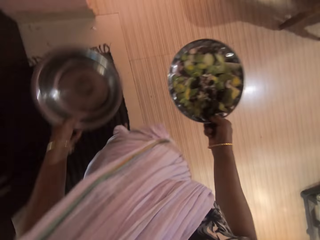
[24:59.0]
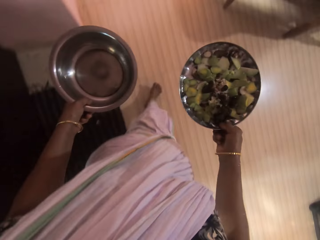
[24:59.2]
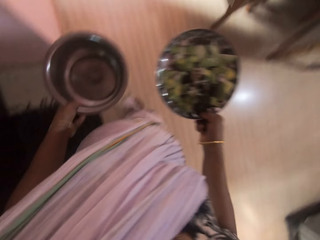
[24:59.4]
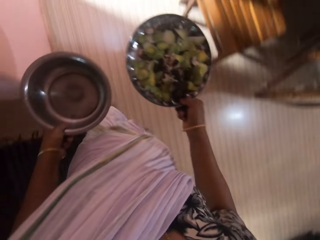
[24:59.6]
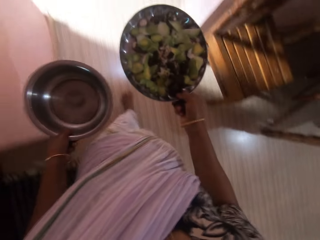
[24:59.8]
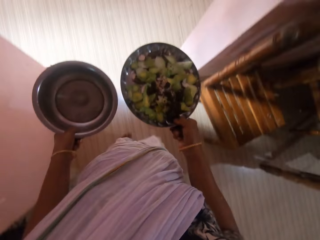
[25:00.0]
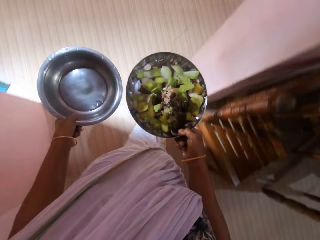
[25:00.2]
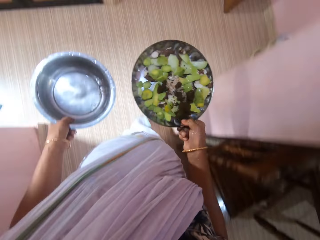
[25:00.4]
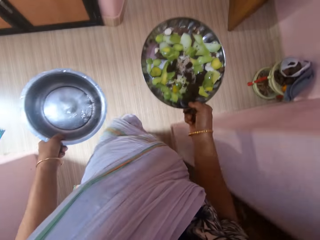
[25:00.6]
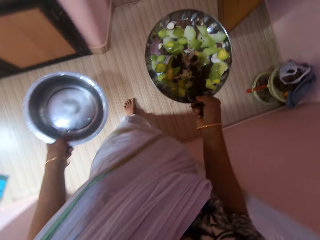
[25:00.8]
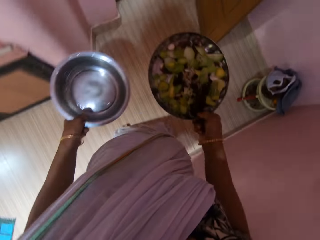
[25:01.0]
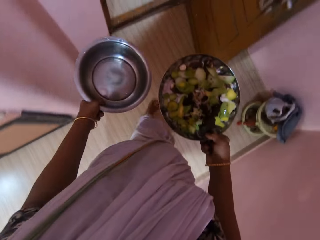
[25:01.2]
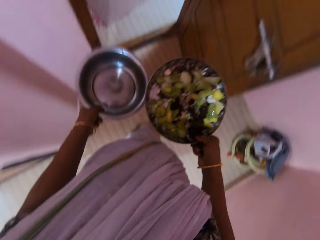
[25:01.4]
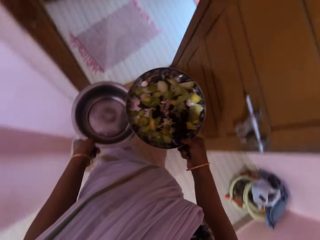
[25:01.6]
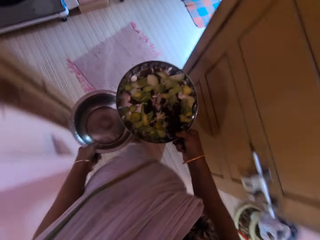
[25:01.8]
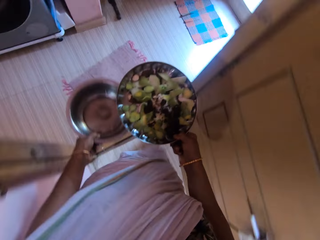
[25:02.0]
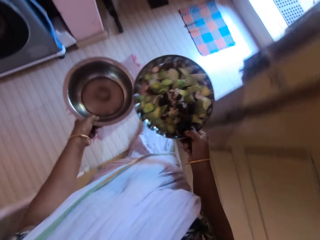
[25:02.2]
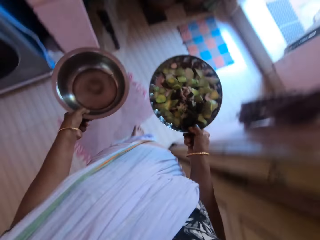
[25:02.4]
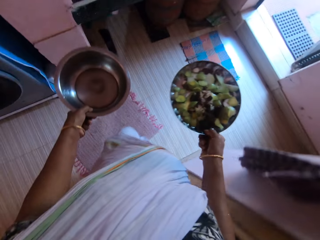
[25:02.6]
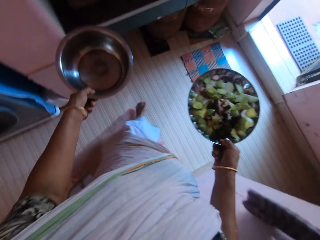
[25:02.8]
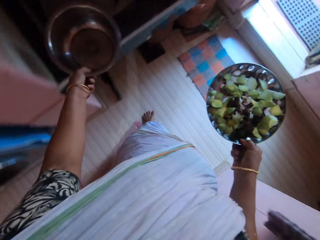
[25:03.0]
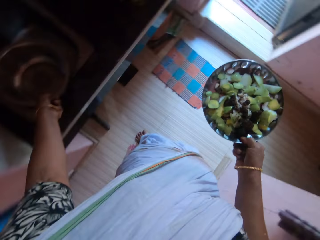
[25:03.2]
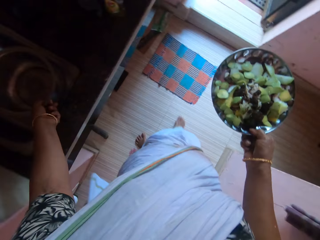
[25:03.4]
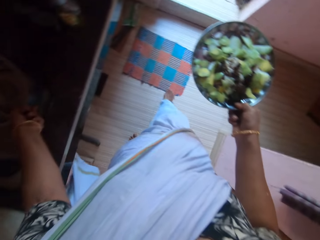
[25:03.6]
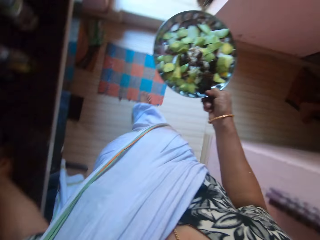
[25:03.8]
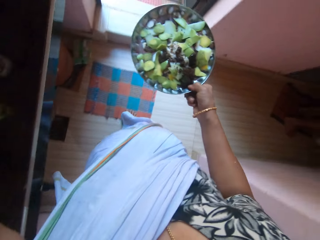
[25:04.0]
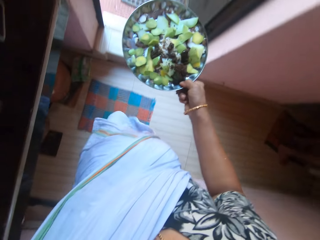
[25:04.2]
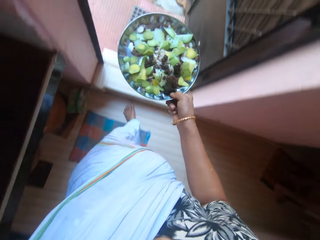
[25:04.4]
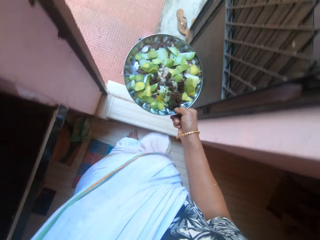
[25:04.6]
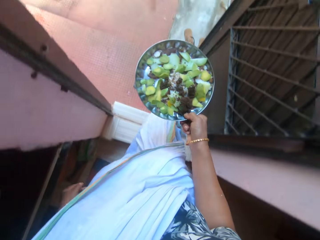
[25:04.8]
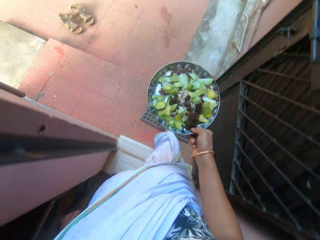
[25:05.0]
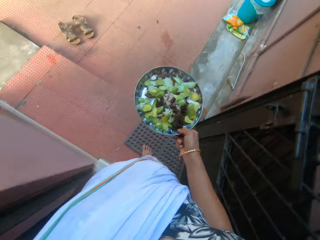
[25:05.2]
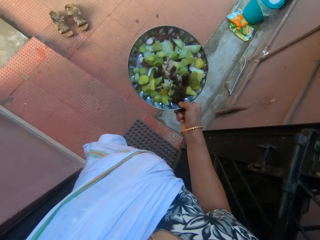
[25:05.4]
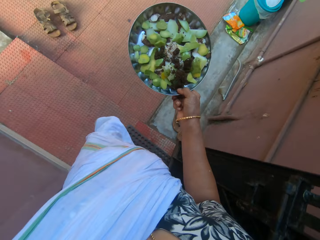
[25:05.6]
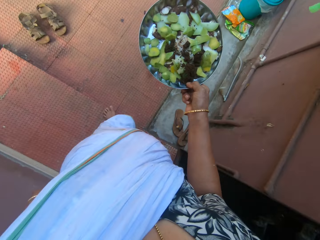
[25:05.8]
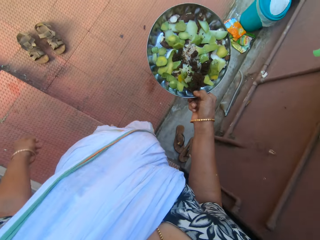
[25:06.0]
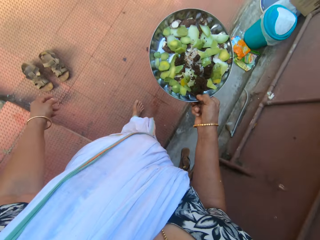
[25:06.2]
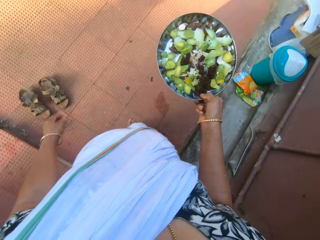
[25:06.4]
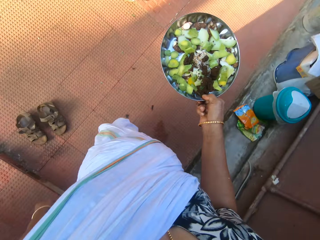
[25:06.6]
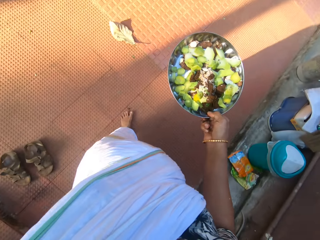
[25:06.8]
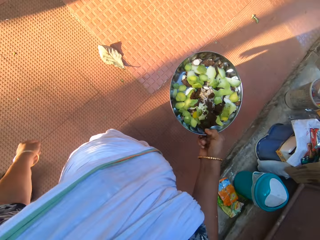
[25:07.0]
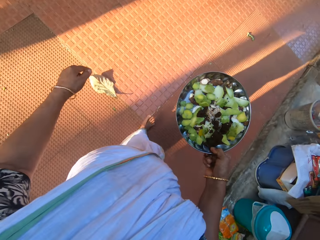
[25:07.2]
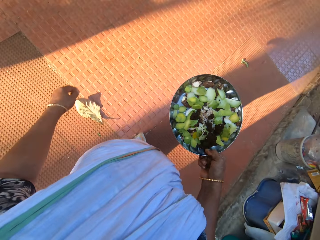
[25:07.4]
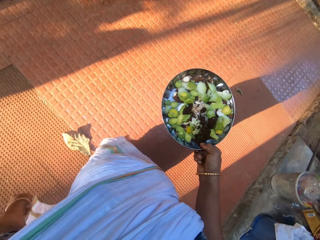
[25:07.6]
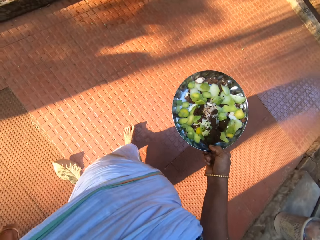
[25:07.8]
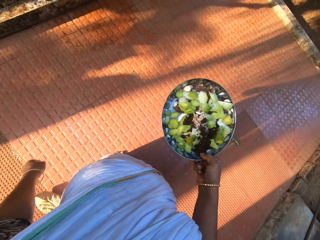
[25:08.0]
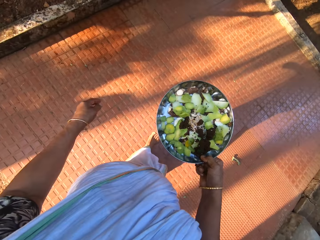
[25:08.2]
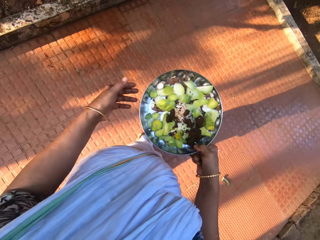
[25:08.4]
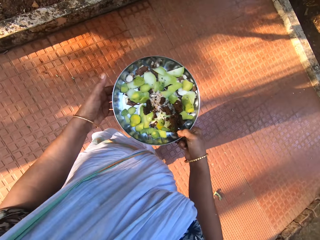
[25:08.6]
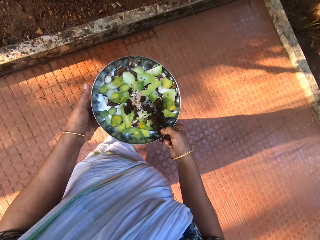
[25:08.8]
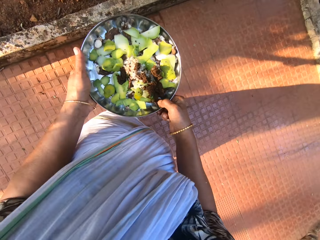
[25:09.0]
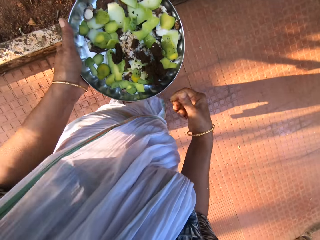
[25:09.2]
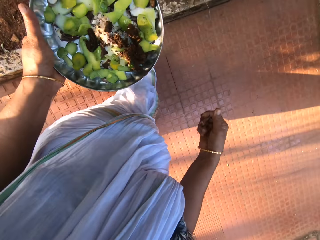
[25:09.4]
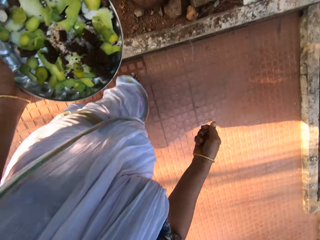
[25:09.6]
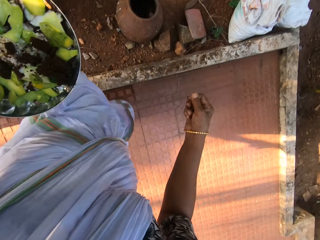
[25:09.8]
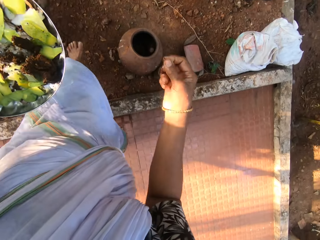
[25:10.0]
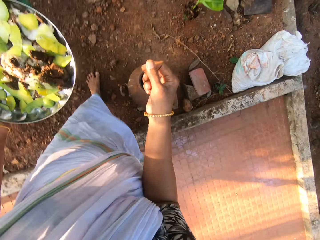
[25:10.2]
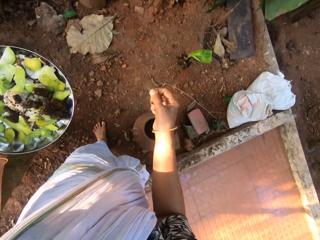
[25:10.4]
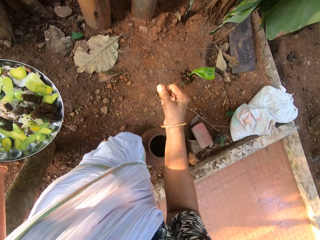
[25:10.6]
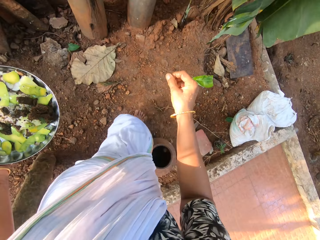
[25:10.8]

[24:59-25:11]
The camera wearer walks to the outside of the room. She drops the tray on a counter top with her left hand. She walks. She passes the tray to her left hand.

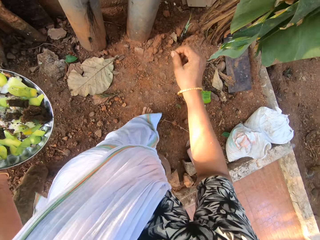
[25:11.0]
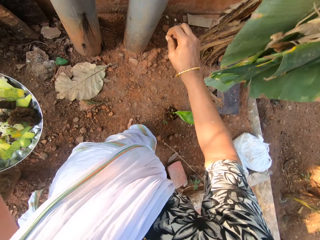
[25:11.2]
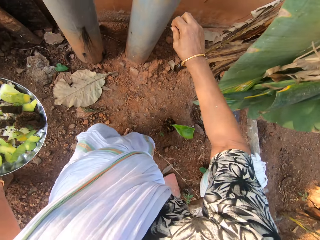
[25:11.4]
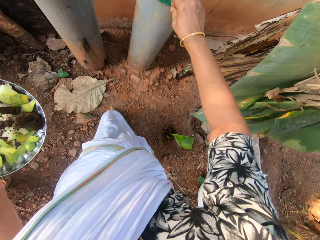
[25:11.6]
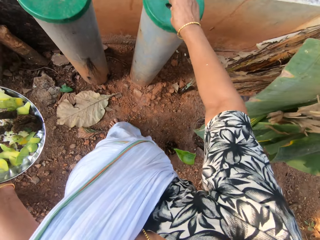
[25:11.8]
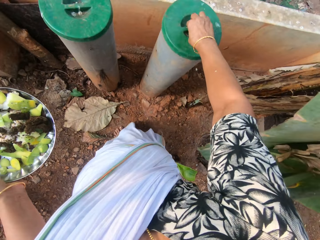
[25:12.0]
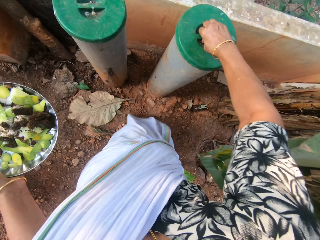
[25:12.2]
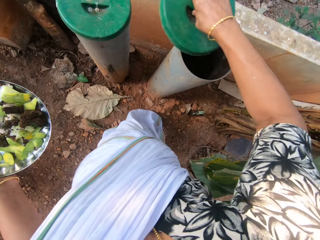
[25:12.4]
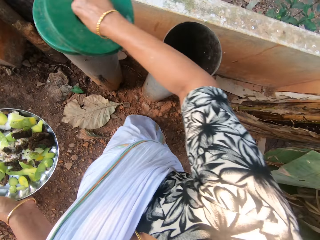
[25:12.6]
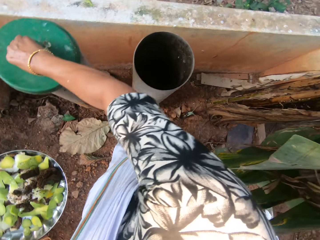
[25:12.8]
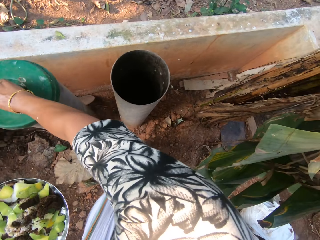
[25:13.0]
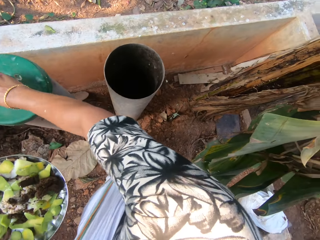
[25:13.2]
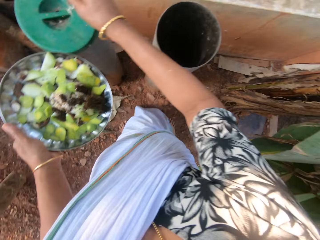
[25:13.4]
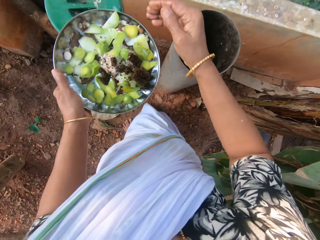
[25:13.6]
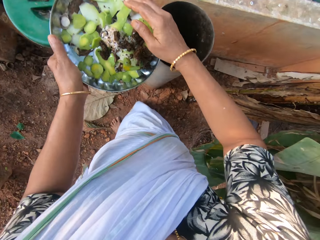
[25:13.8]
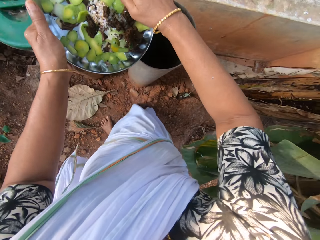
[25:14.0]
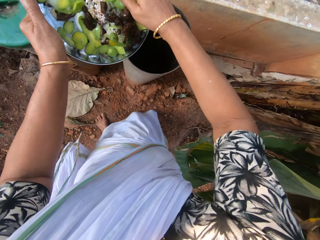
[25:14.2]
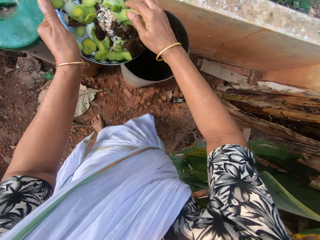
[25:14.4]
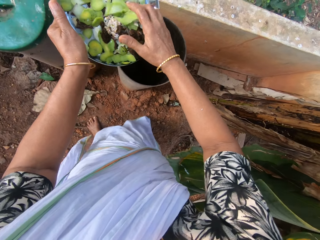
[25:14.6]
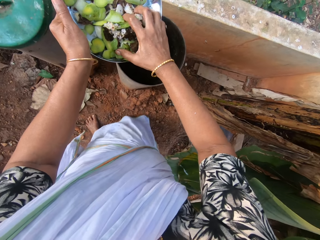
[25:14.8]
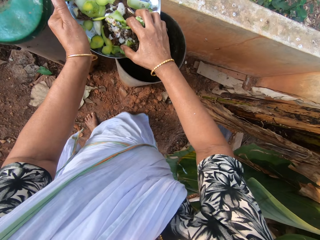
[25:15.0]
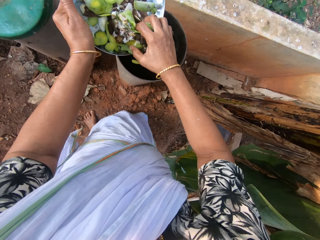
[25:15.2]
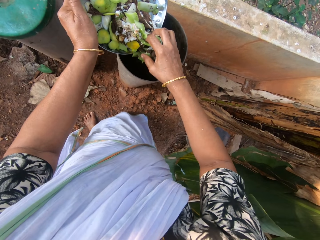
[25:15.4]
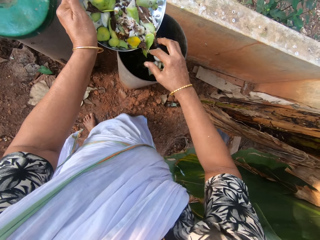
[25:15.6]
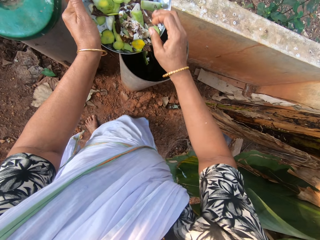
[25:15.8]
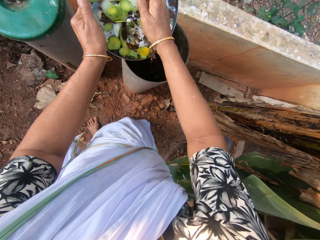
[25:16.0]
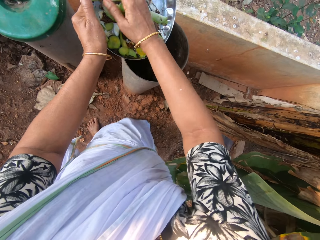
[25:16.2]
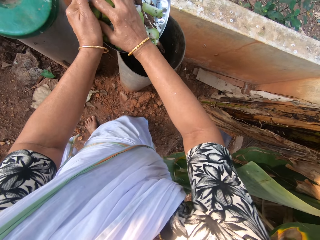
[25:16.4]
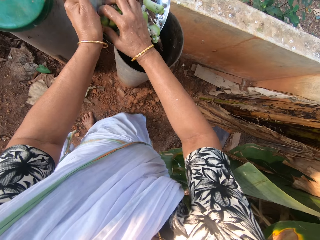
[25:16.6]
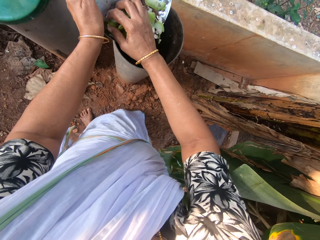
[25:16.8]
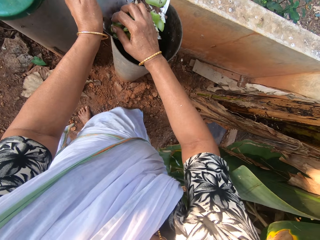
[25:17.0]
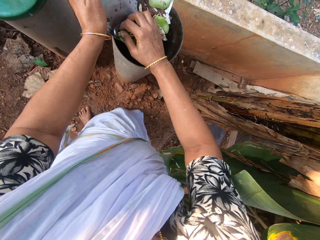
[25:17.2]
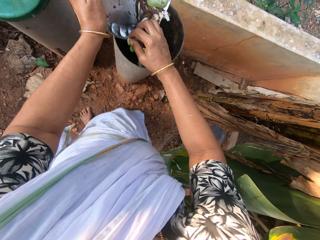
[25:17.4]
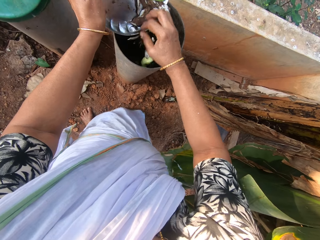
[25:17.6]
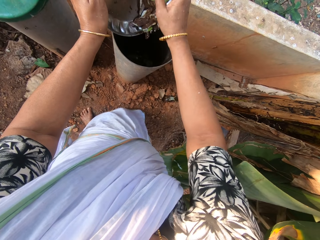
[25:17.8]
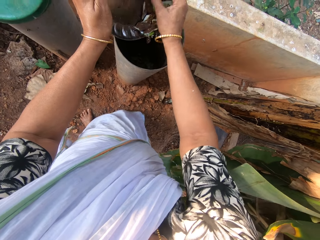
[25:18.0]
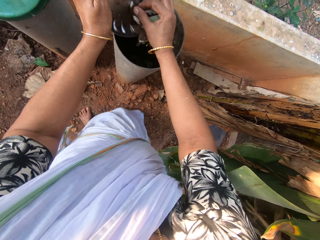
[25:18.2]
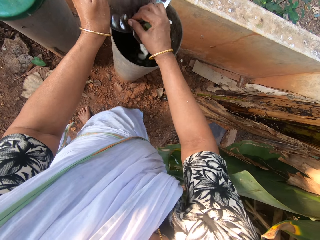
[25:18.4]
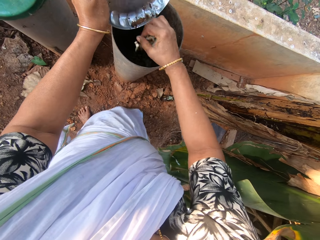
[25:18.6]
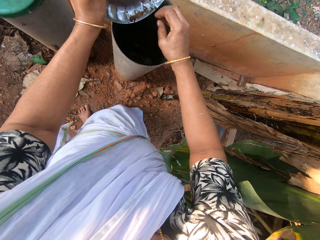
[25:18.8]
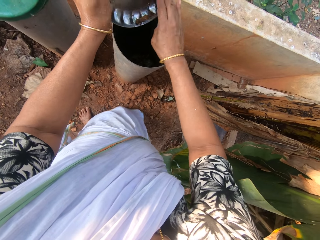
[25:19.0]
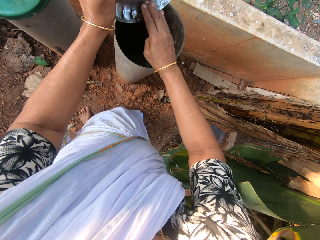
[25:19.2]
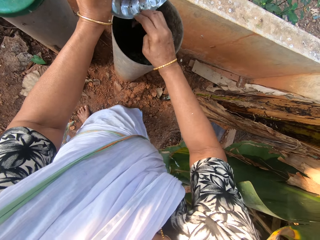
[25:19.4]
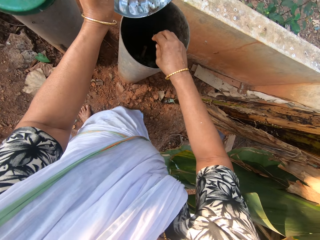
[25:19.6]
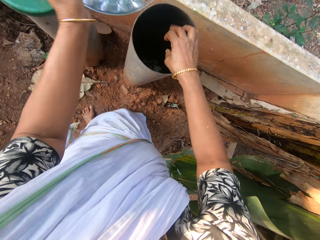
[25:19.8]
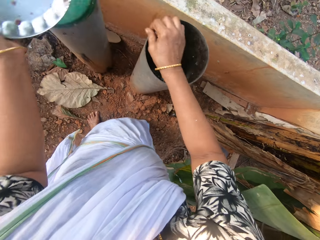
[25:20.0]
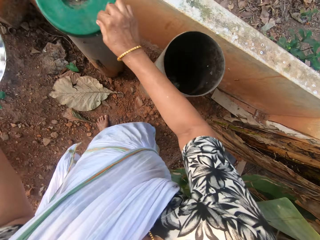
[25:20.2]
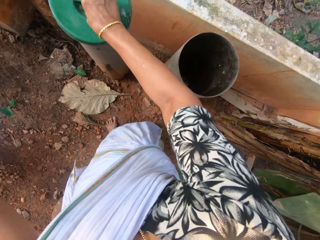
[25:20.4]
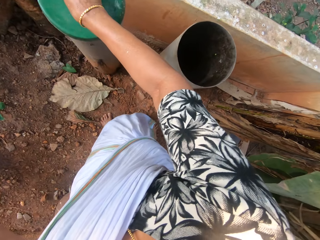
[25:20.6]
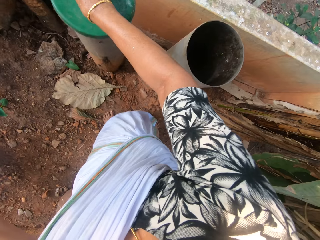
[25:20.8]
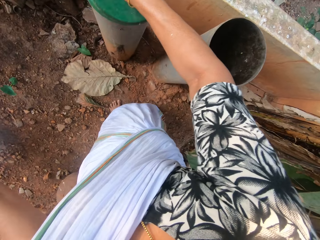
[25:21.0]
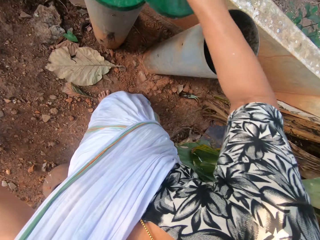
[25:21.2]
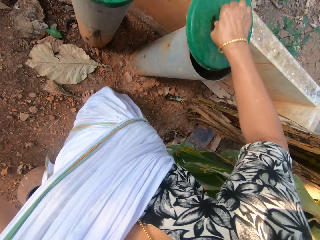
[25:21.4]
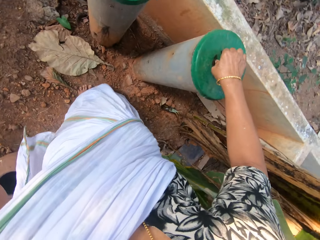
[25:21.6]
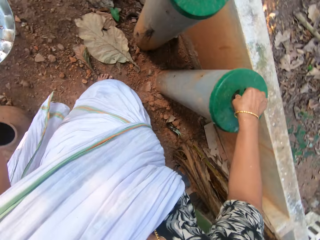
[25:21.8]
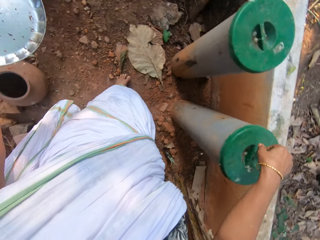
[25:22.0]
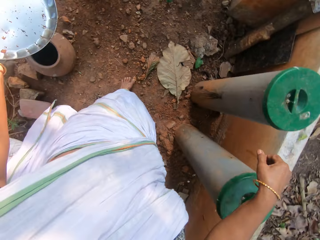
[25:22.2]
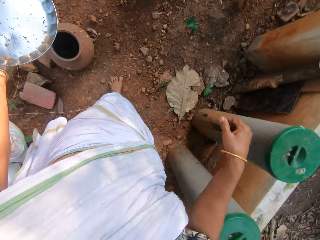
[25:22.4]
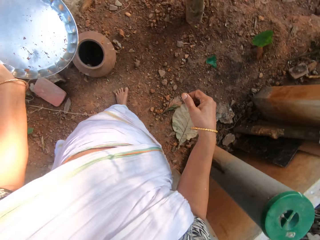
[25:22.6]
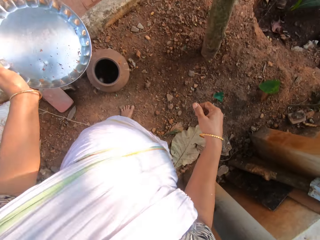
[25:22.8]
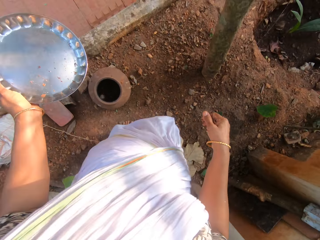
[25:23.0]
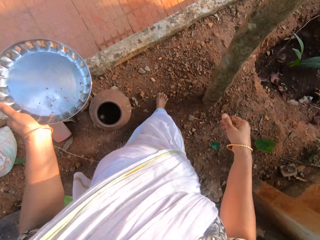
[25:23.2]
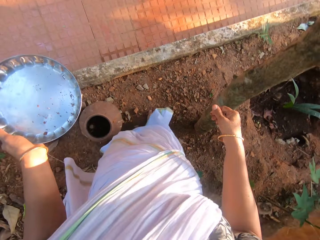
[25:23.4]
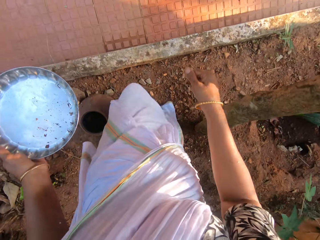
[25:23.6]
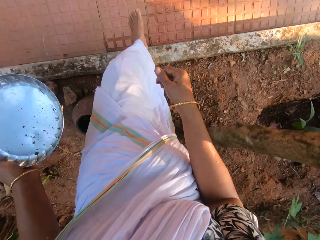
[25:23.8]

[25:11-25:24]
The camera wearer opens a dustbin cover with her right hand. She drops the dustbin cover on the dustbin with her right hand. She scoops dirt on the tray with her right hand into the dustbin. She pours wastes in the dustbin. She picks up the dustbin cover from the dustbin with her right hand. She covers the dustbin with the cover with her right hand. She walks into the house.
